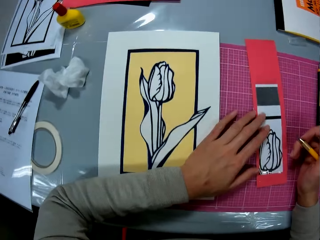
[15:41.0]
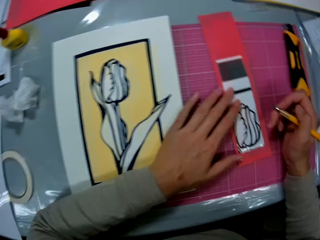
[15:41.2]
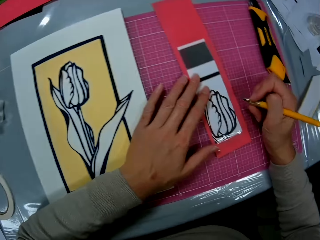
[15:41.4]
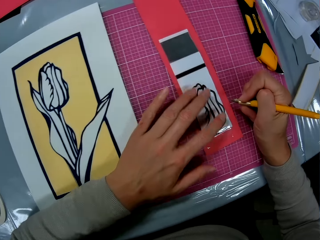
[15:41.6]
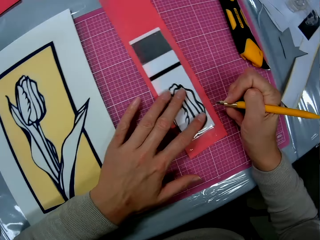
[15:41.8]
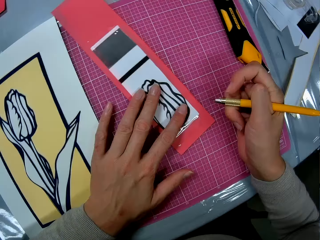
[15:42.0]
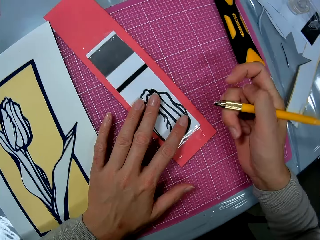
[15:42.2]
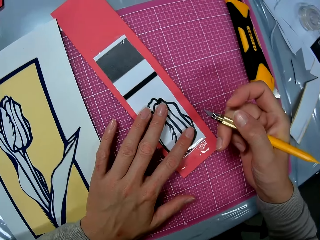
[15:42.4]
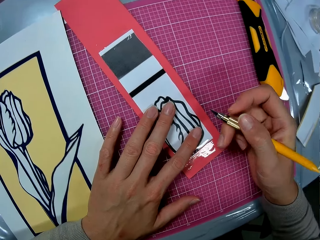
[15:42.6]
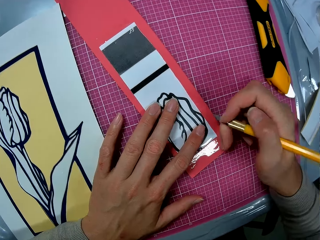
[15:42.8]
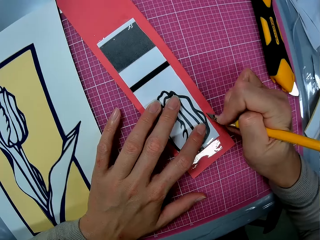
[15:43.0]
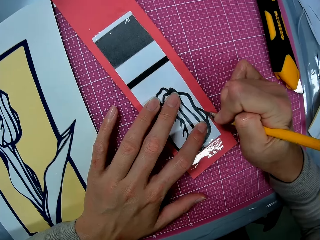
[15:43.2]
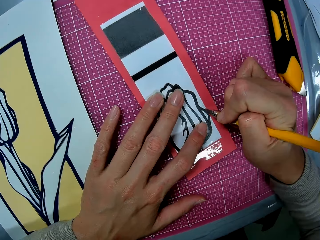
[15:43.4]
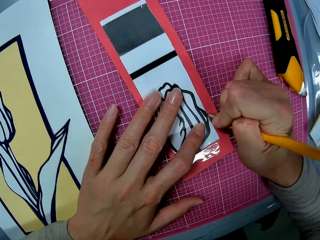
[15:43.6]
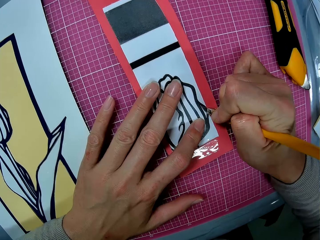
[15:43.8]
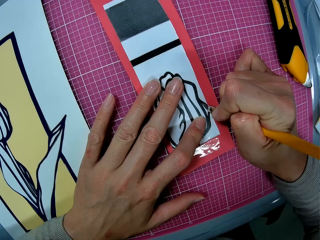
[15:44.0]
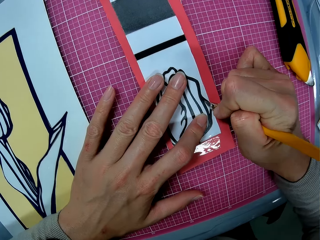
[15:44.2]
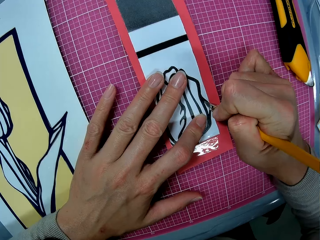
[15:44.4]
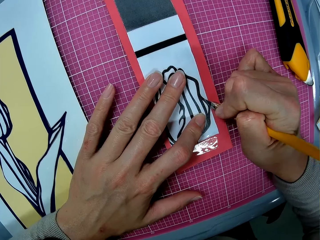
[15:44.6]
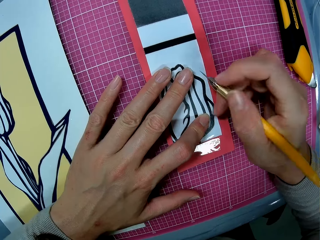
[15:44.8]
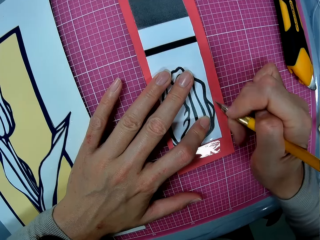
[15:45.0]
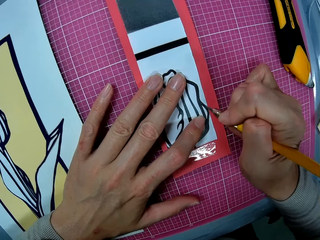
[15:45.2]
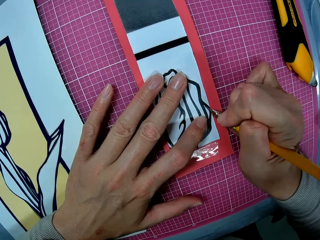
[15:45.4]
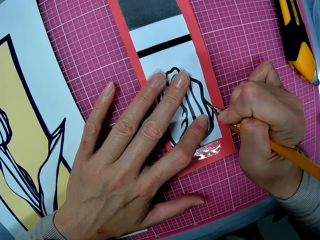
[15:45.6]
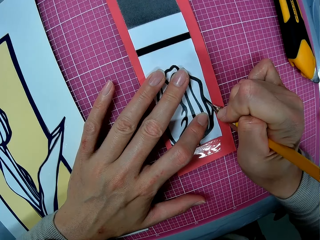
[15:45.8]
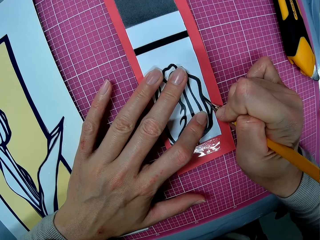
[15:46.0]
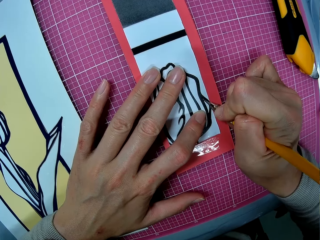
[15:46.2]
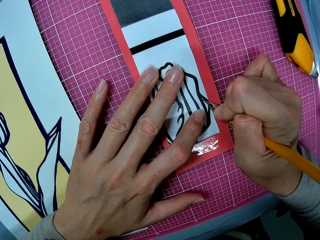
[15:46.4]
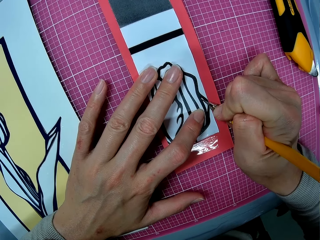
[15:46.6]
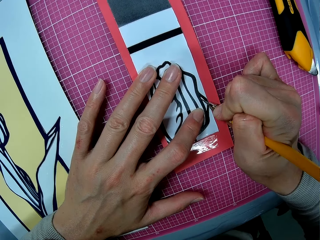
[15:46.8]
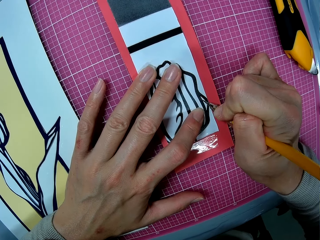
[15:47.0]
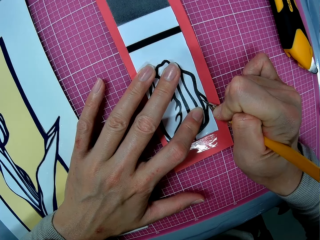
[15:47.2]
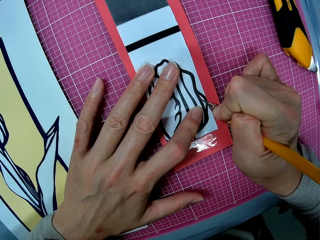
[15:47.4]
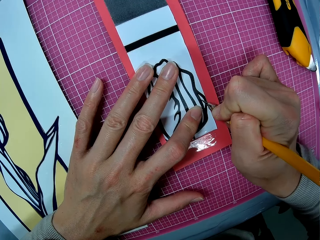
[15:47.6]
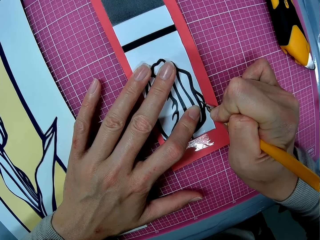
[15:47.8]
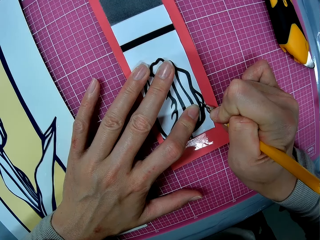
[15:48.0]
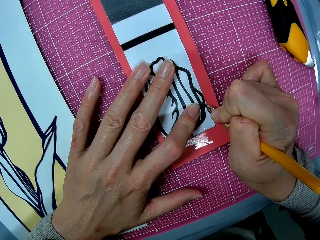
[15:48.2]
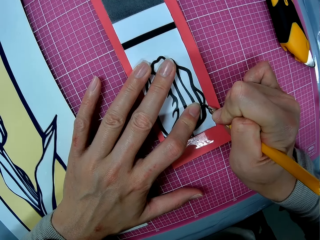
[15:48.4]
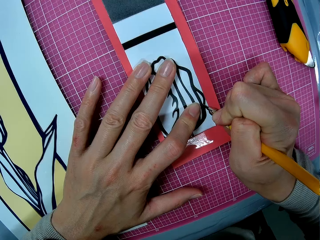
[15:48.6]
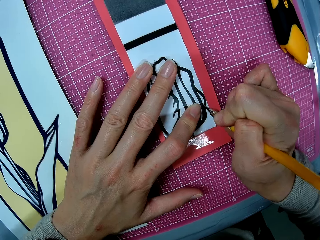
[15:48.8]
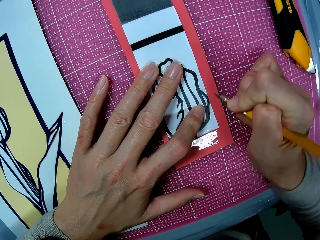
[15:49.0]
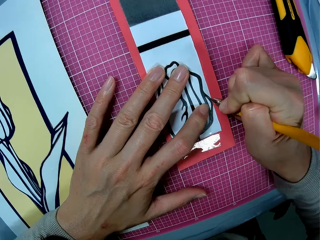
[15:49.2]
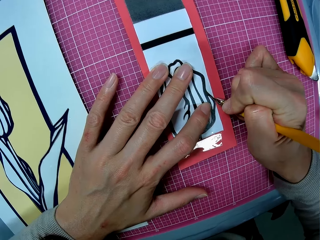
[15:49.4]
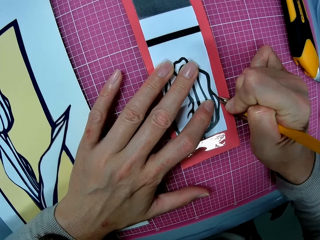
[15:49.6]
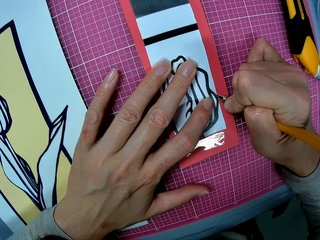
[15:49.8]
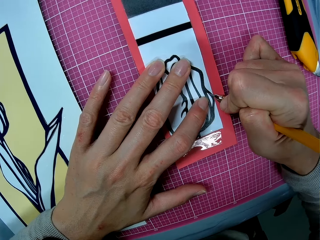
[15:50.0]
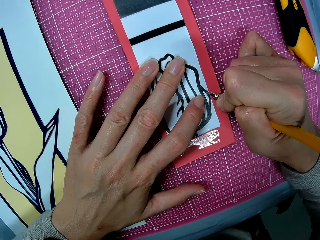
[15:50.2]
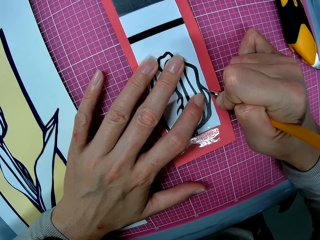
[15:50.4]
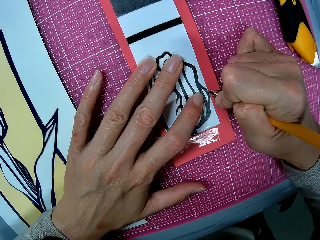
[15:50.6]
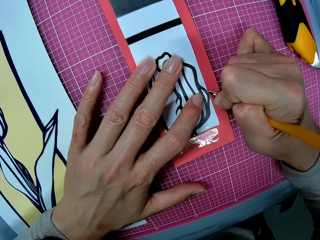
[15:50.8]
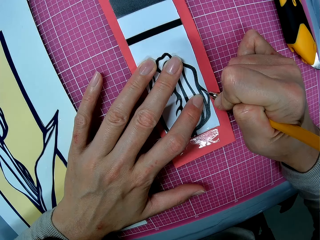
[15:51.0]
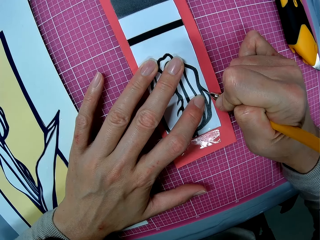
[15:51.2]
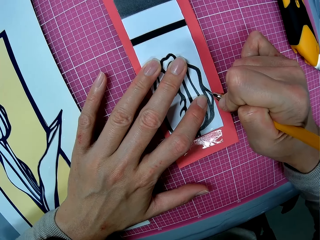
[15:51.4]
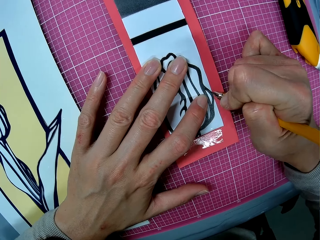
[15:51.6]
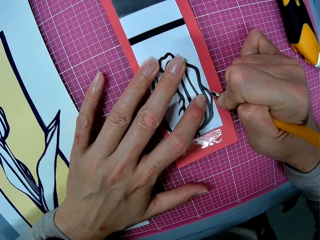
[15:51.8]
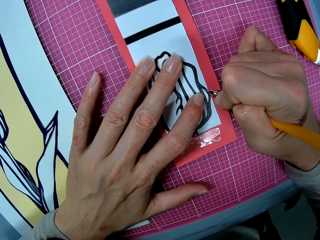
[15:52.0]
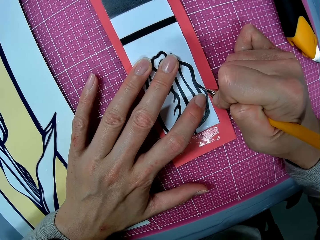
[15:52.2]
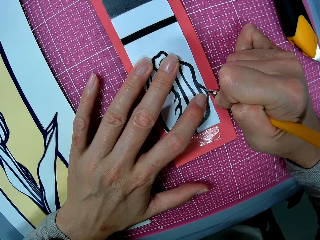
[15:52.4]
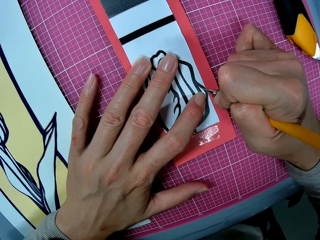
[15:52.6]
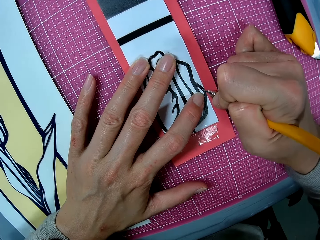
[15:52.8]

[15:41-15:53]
The camera wearer cuts out a piece from the cutouts with the craft knife in her right hand.

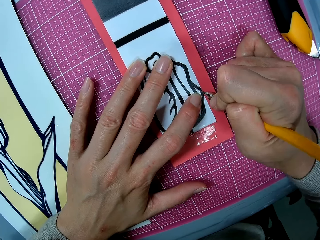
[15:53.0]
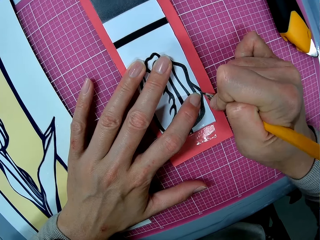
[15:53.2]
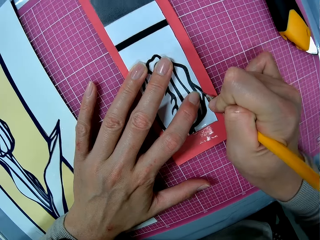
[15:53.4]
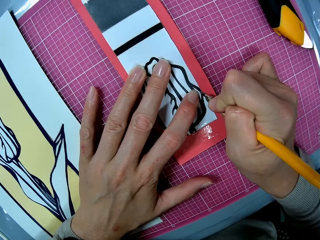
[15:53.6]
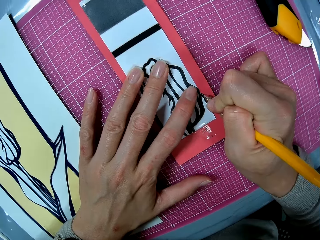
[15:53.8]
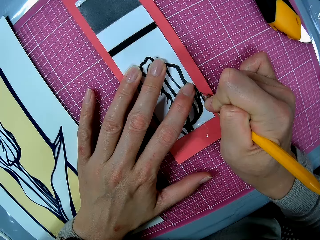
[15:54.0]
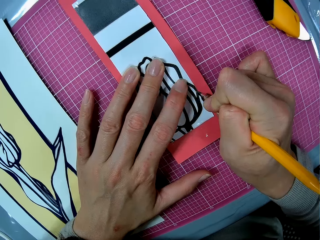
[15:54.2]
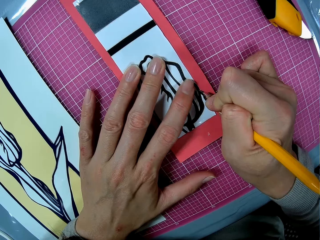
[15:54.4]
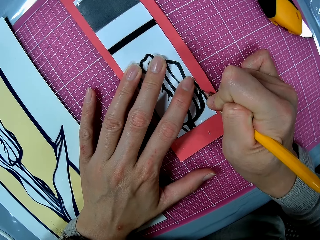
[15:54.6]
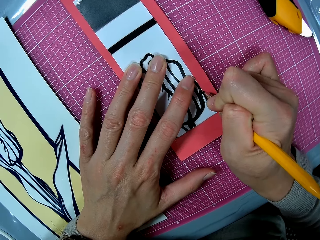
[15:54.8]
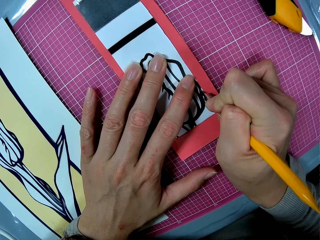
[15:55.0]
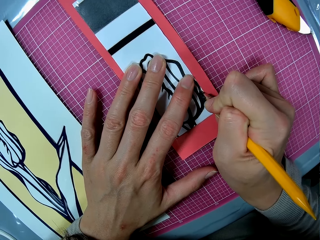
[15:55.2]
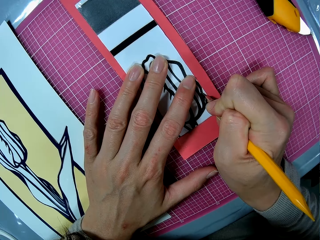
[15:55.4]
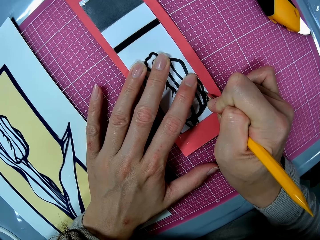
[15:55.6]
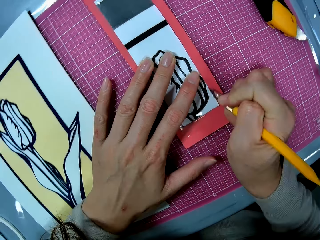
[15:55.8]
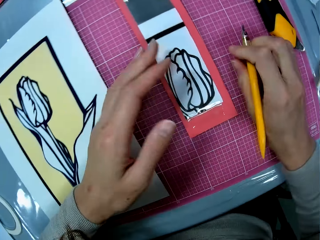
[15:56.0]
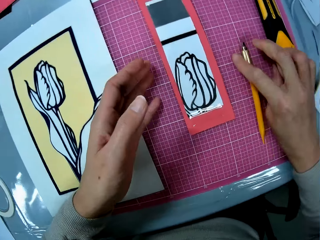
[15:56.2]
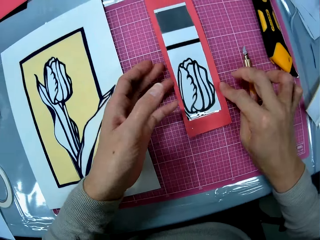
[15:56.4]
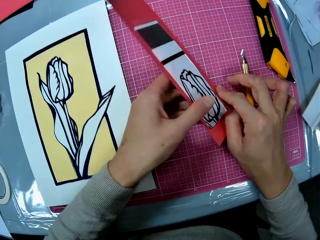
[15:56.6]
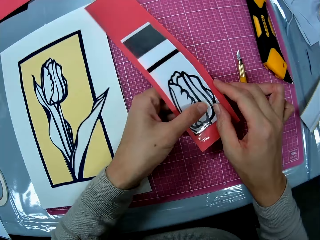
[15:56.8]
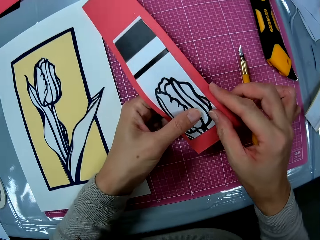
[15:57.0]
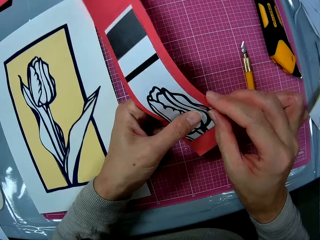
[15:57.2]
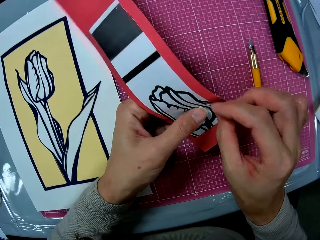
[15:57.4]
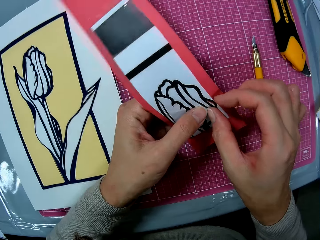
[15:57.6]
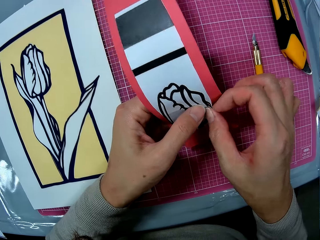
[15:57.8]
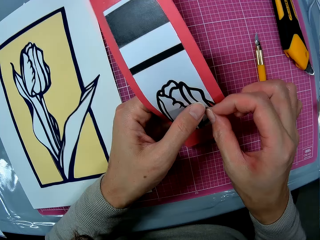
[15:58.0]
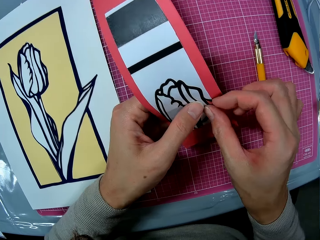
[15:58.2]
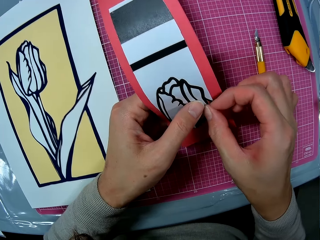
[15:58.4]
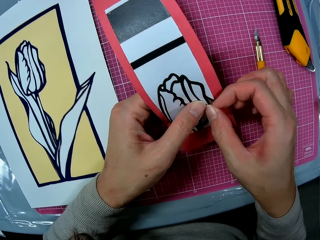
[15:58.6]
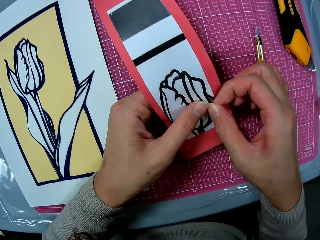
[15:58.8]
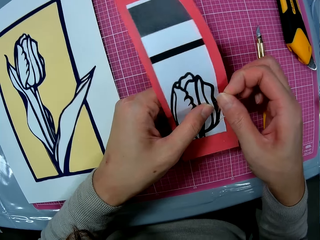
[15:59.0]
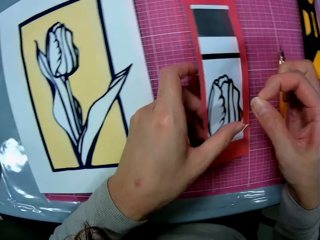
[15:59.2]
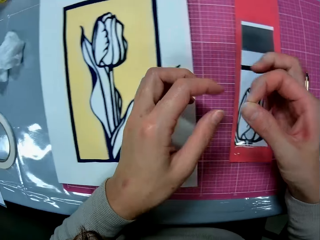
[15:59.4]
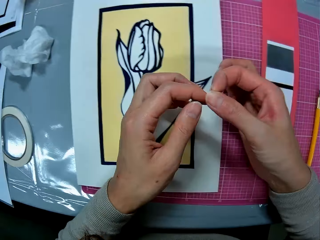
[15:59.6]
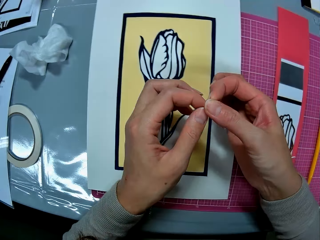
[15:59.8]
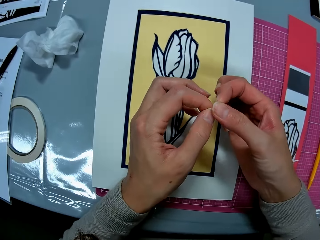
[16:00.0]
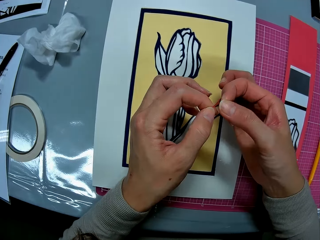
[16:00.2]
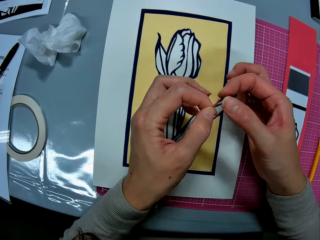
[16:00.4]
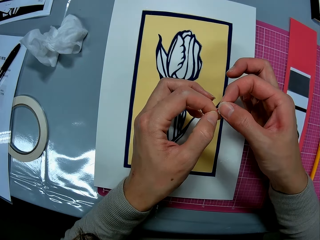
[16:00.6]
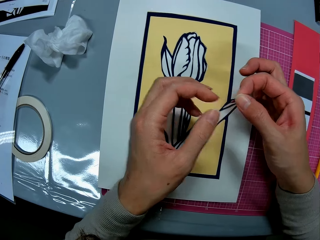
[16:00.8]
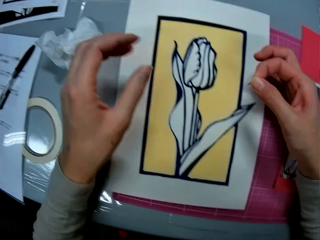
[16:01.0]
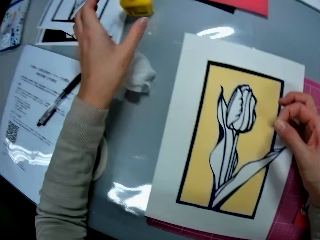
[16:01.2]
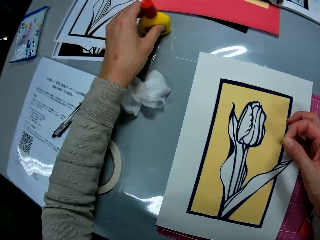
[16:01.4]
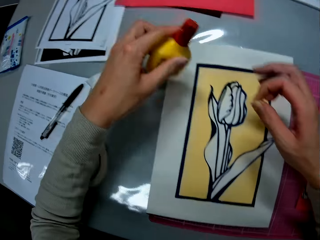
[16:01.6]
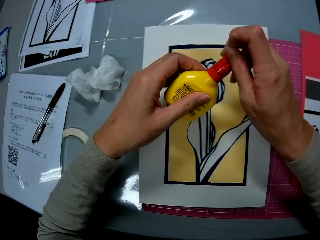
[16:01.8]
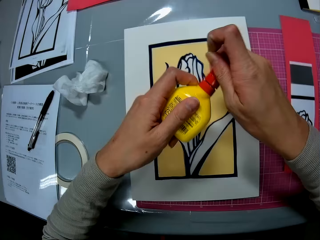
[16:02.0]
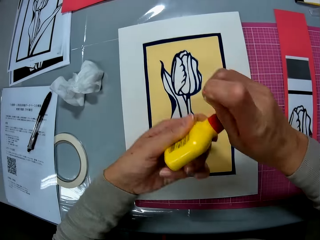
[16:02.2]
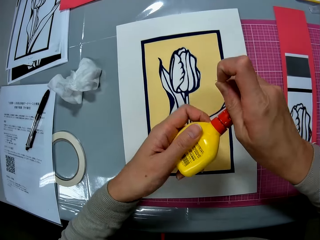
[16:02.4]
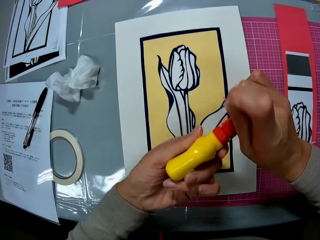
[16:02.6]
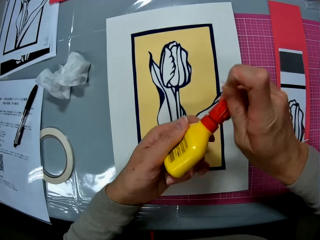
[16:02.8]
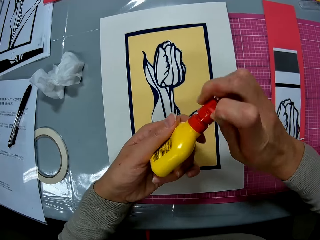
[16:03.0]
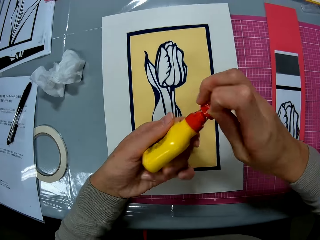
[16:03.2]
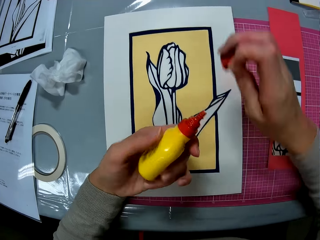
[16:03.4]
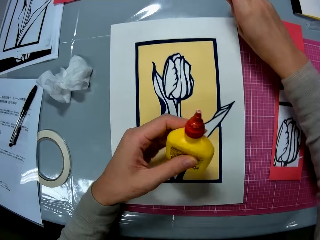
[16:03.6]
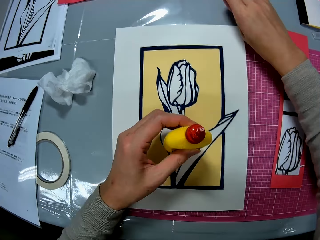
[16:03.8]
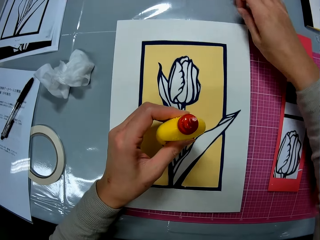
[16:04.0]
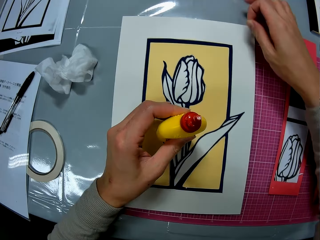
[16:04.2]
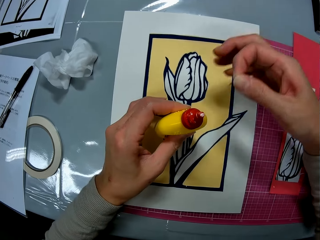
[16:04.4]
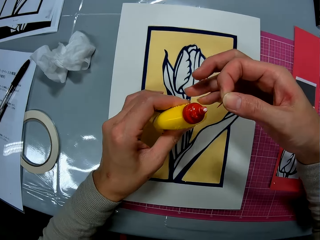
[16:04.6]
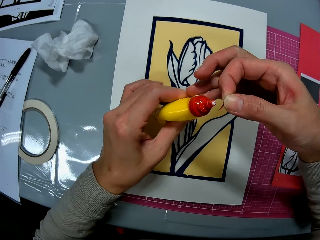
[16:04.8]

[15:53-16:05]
The camera wearer drops the craft knife in her right hand on the cutting mat. She picks up the cutouts with her hands. She removes the cut piece from the cutouts with her right hand. She drops the cutouts in her left hand on the cutting mat. She adjusts the cut piece in her right hand with both hands. She picks up a glue container on the table with her left hand. She unscrews the glue container lid with her right hand. She puts the glue cover lid in her right hand on the table.
